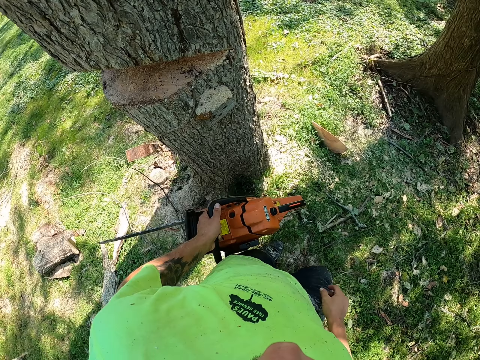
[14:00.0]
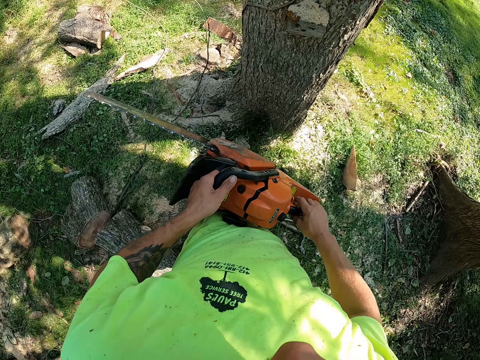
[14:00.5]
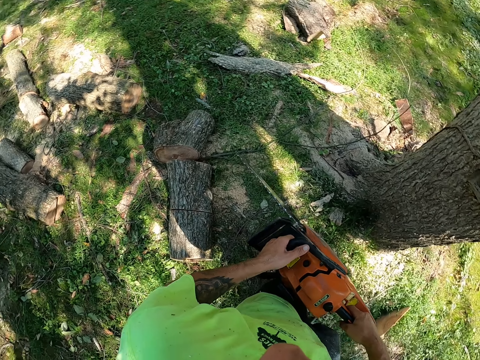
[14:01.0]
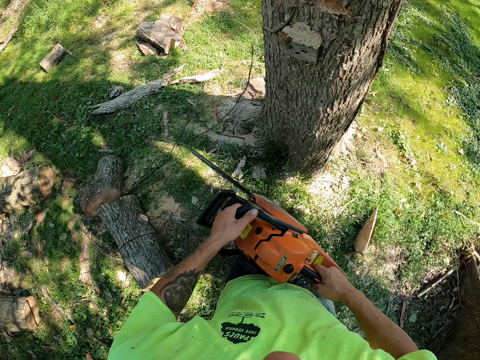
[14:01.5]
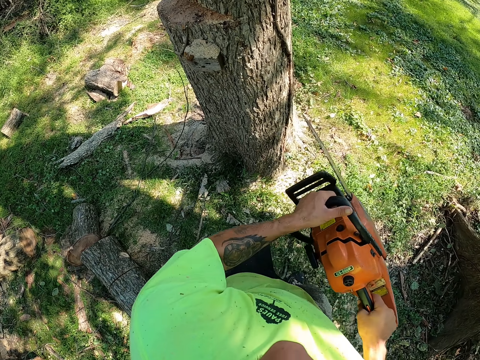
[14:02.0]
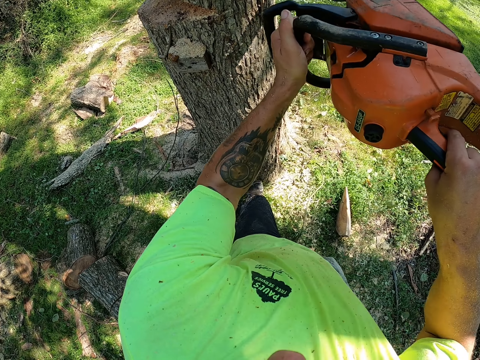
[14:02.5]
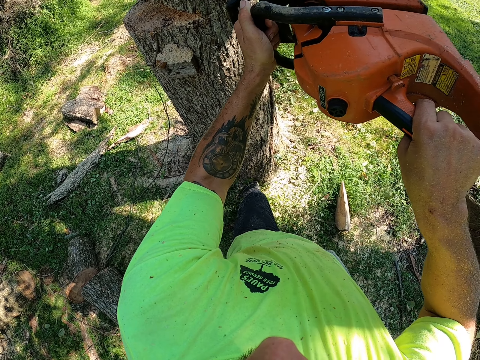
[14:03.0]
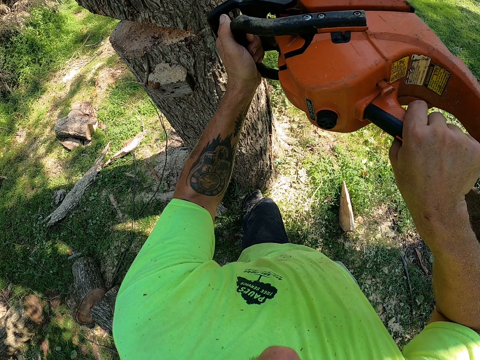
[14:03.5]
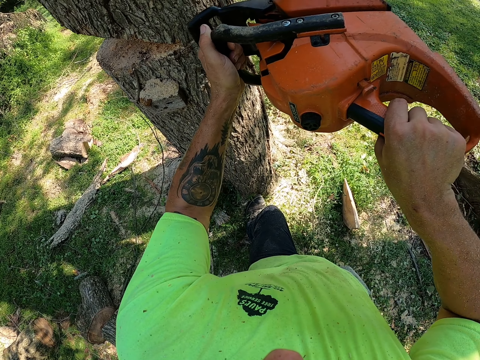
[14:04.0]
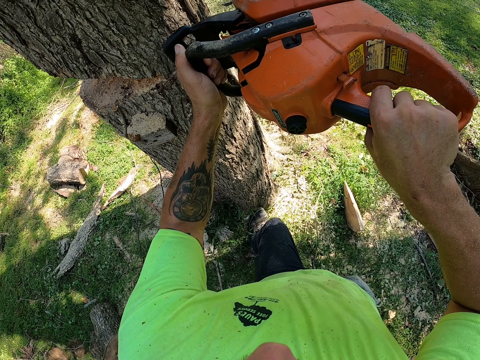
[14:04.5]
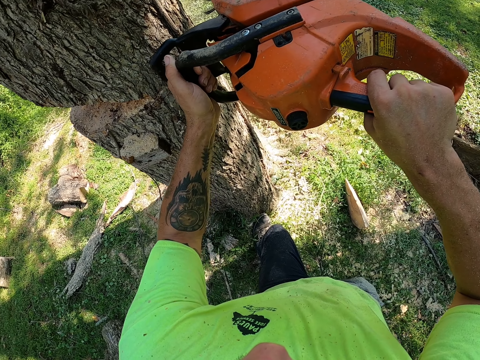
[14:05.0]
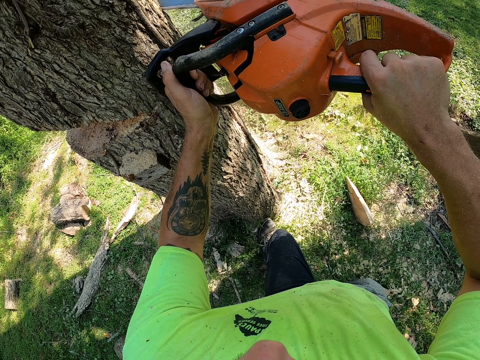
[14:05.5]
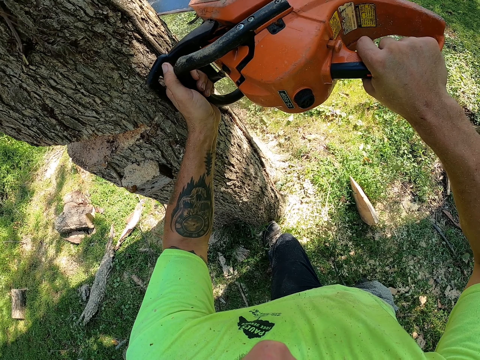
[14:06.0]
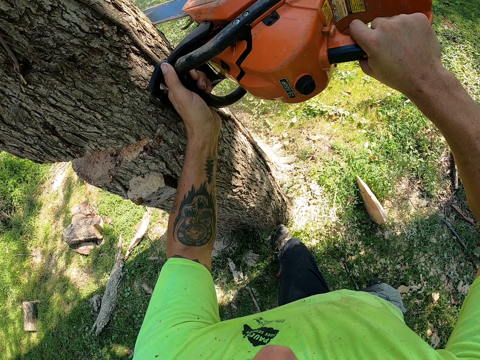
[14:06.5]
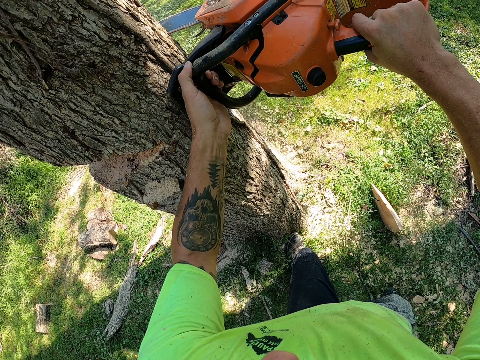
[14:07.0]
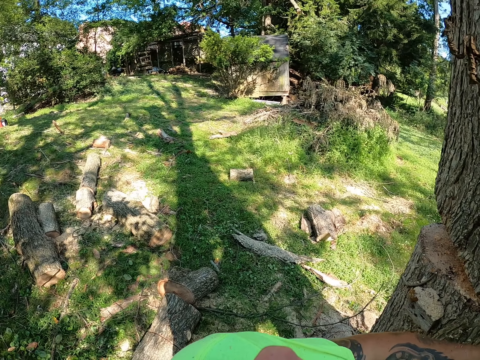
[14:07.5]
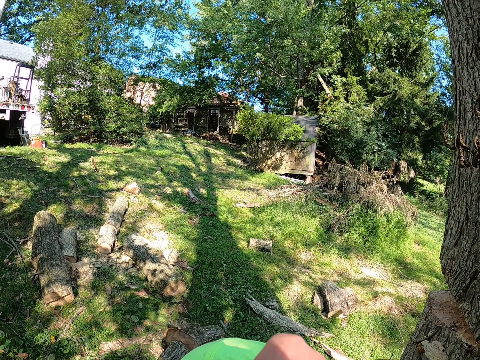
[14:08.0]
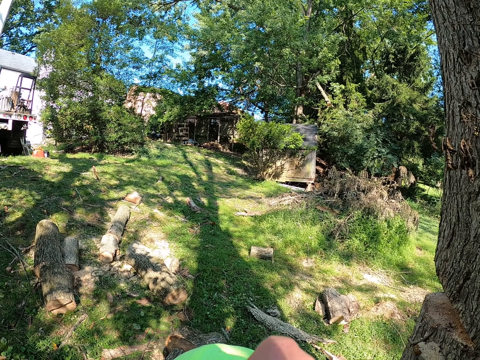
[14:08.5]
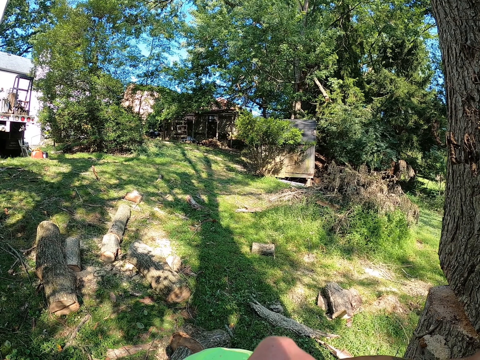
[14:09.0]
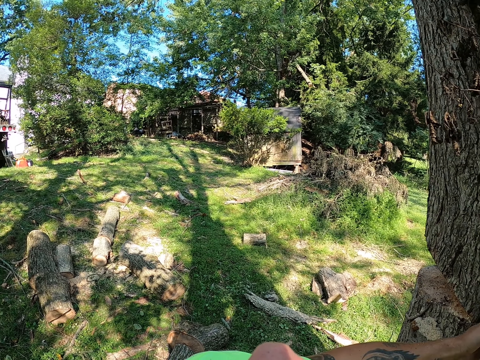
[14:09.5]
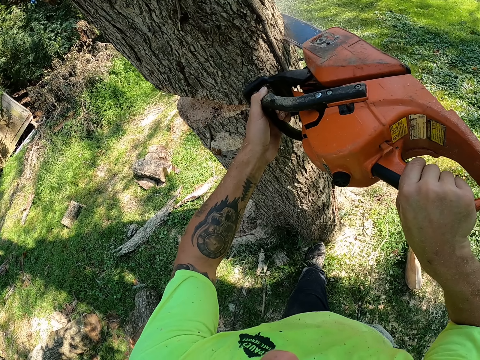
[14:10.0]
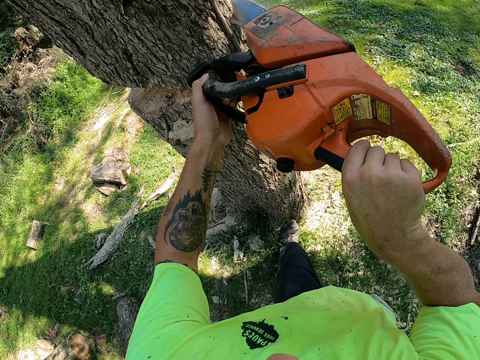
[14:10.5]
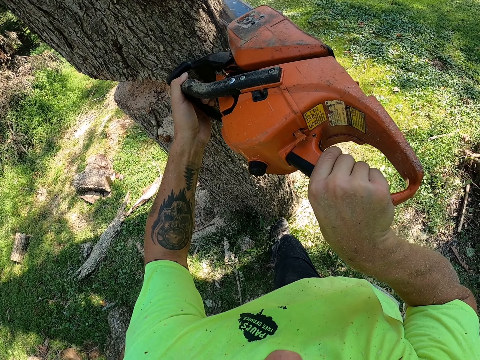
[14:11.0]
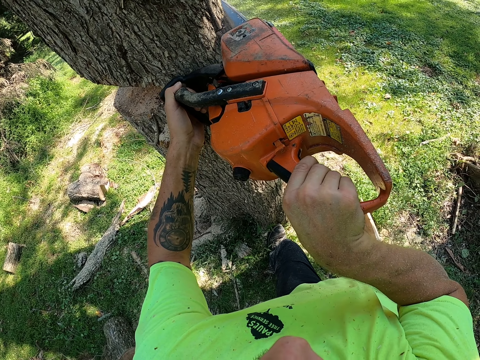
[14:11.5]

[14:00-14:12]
The camera wearer holds the chain saw with his hands. He lifts the chain saw with his hands. He cuts down the tree with the chain saw in his hands. He looks around. He cuts the tree using the chain saw machine.
